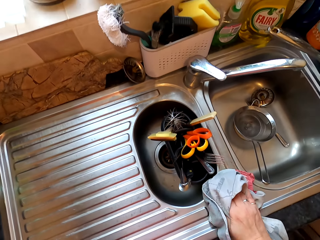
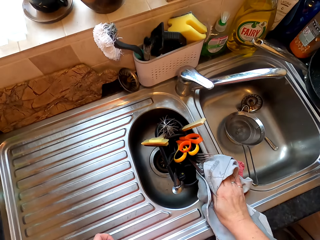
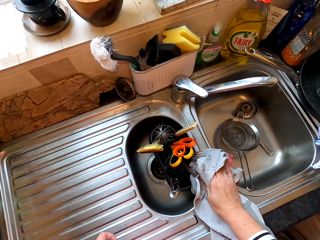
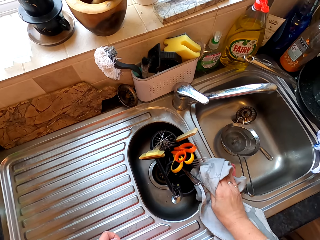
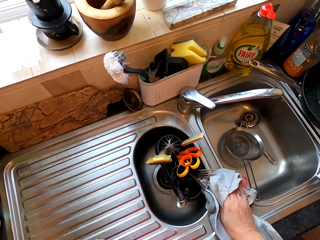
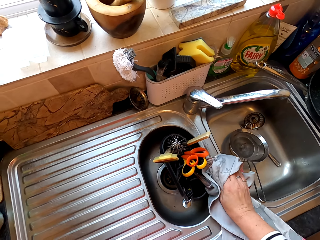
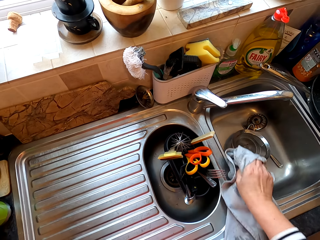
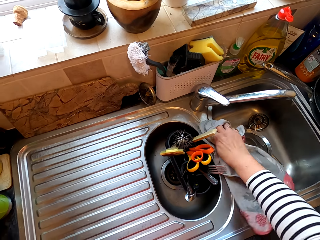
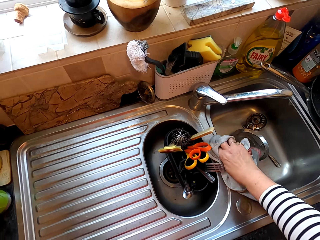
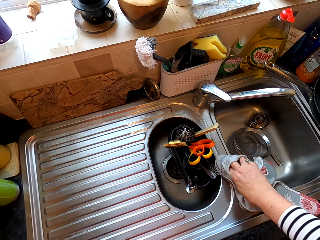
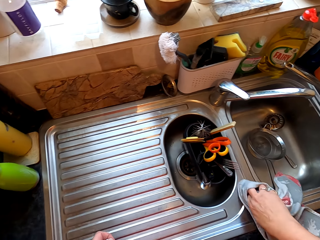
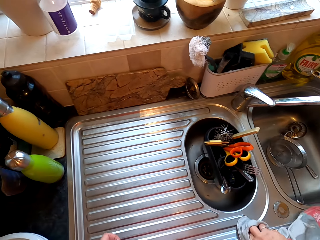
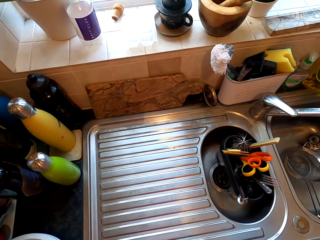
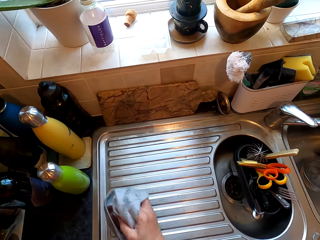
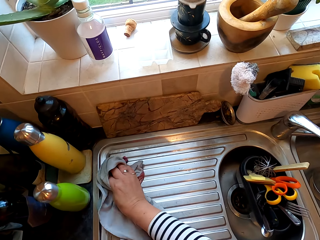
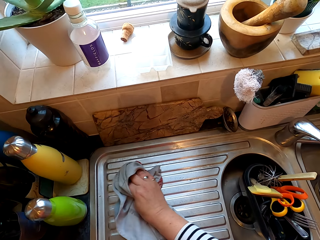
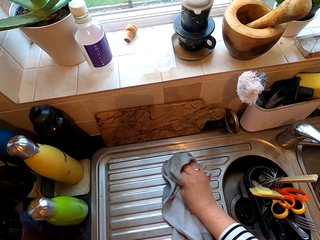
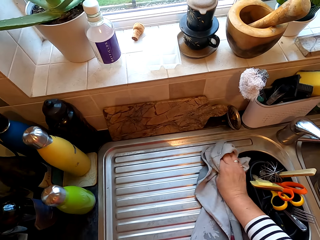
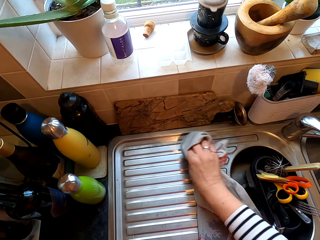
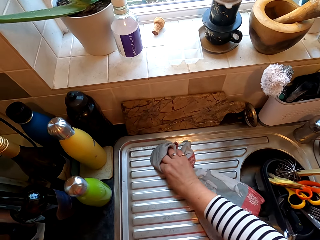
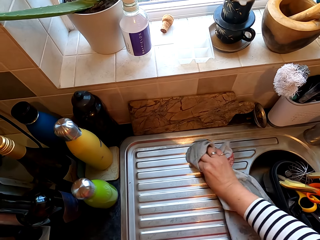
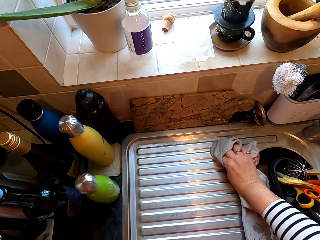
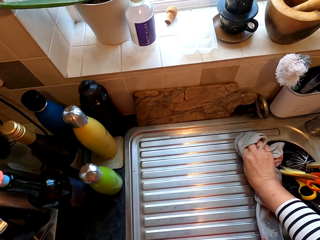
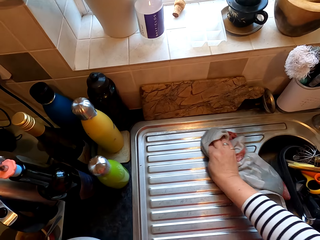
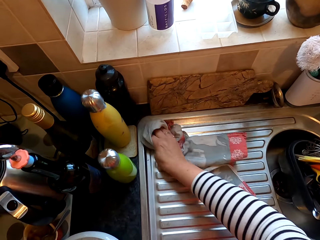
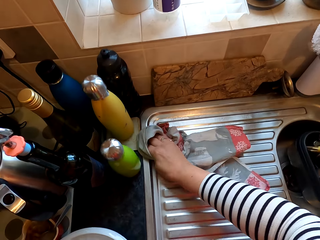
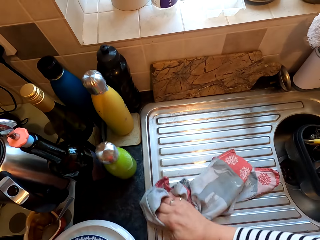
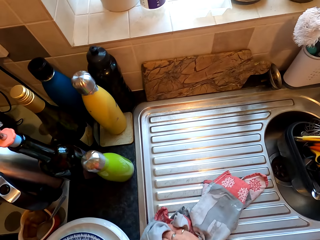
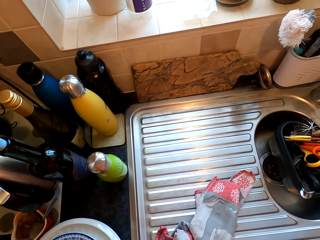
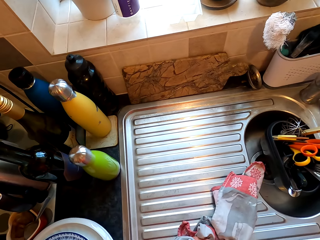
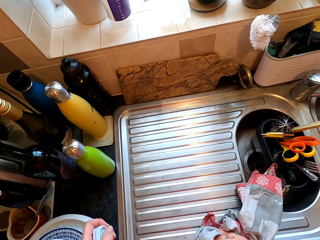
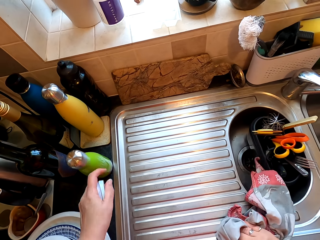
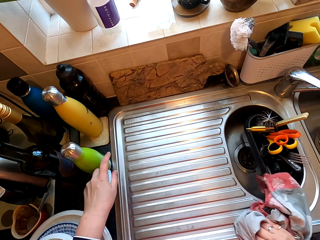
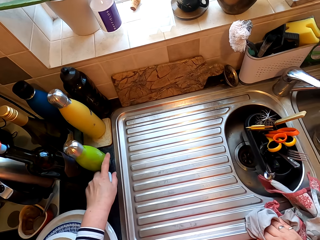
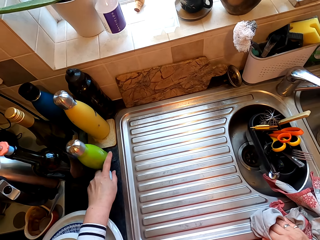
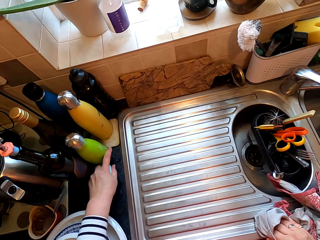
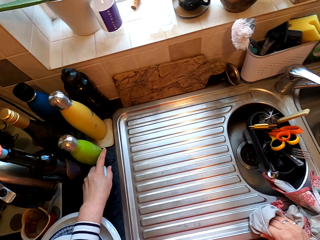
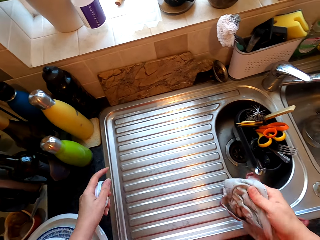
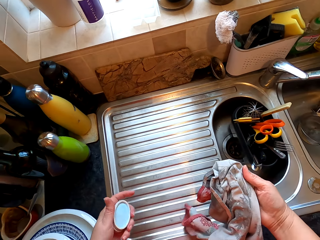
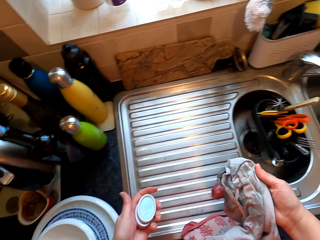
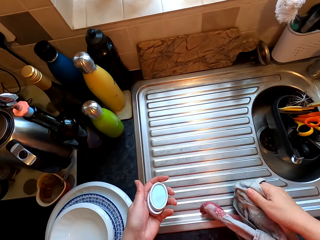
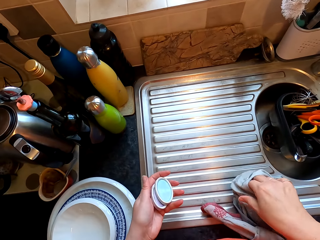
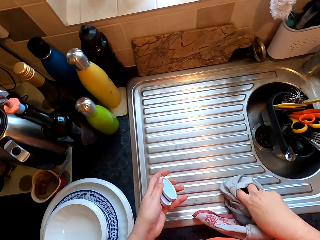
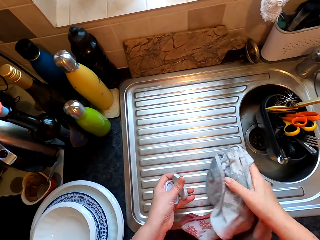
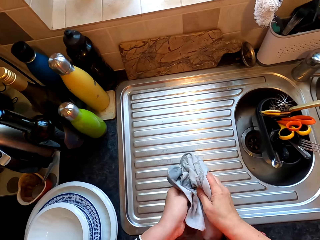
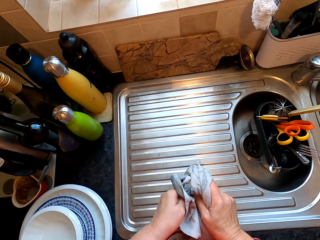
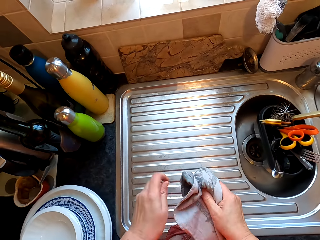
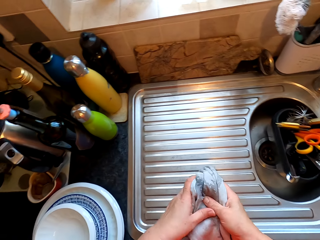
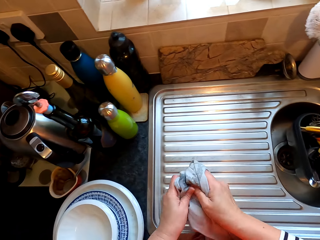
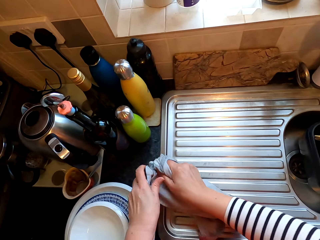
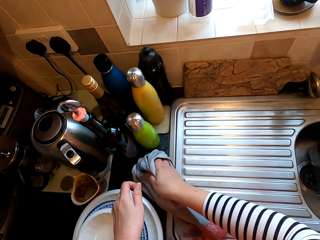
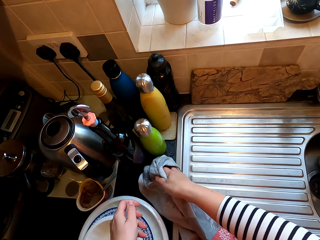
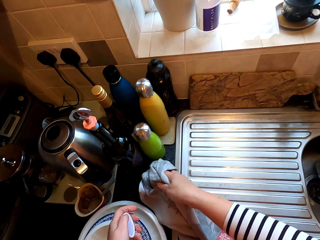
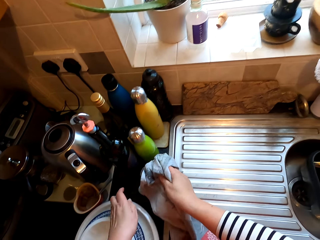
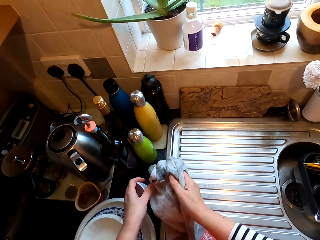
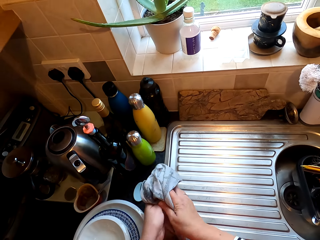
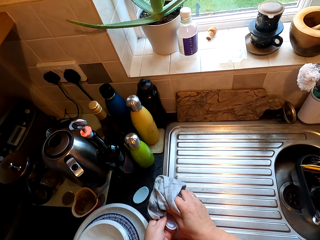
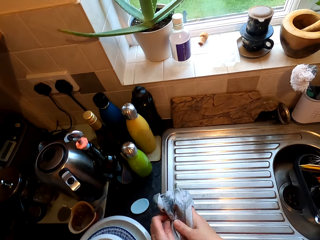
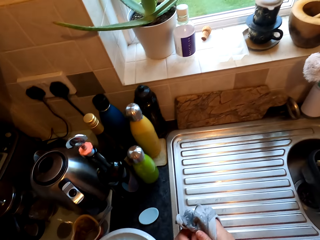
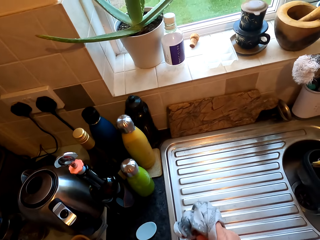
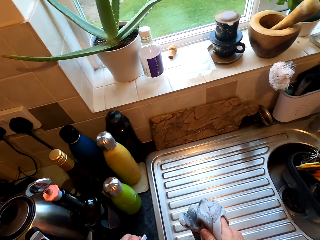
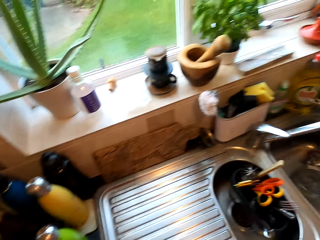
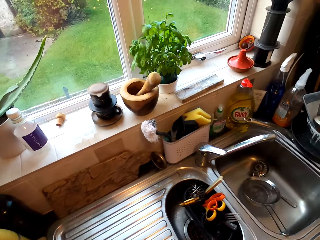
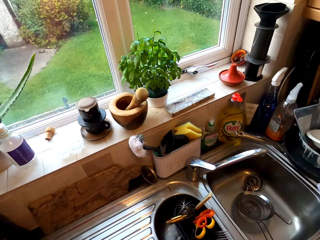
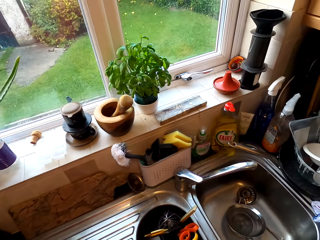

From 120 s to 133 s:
The camera wearer moves the bottle. They put the glass down. They clean something. They wipe an object with the cloth. They drop something.

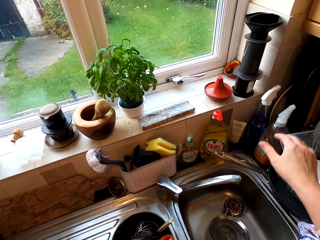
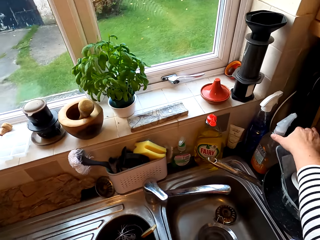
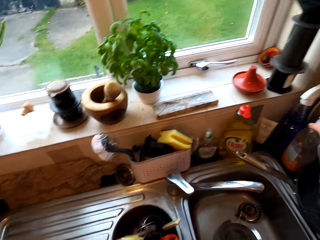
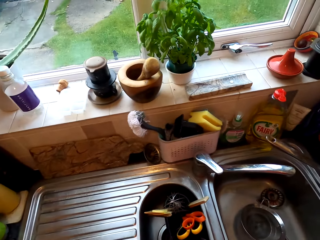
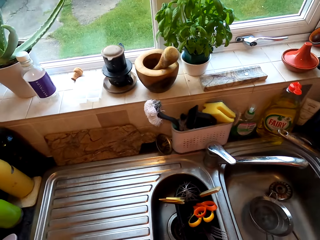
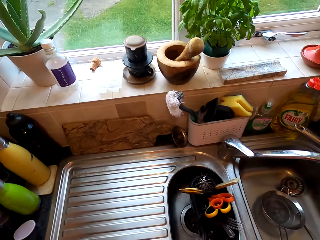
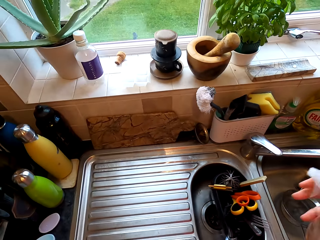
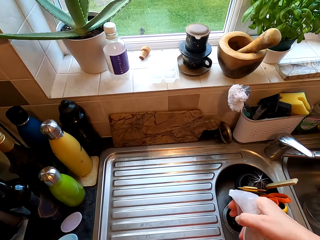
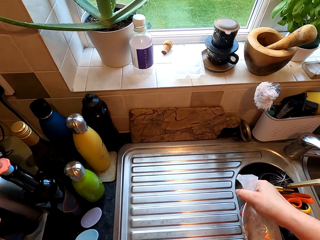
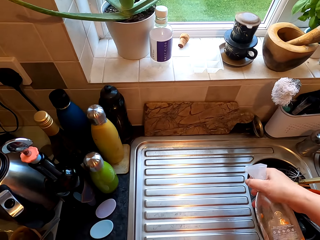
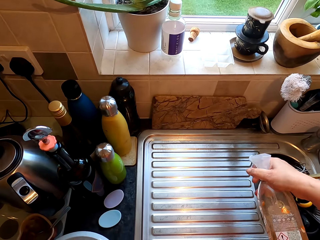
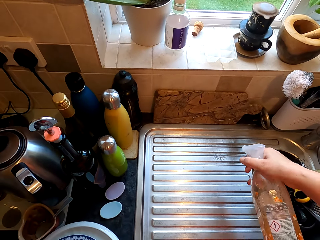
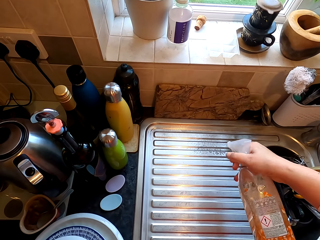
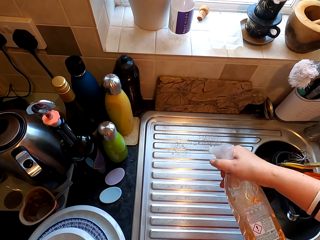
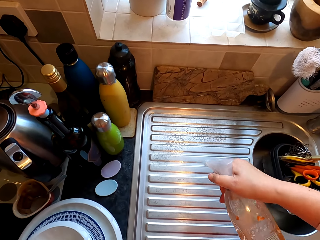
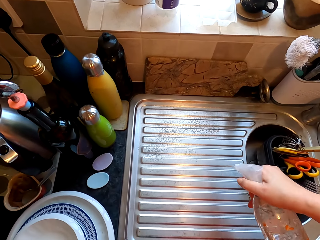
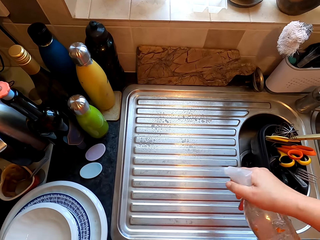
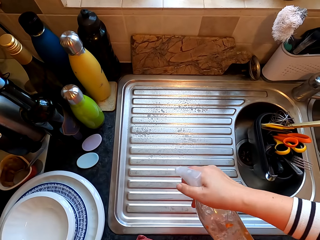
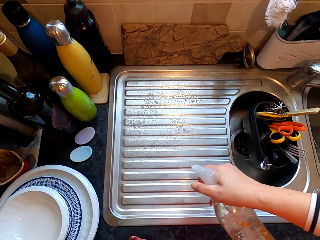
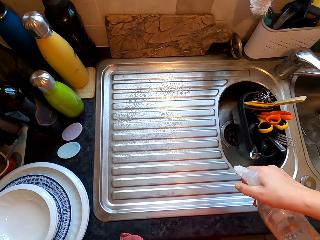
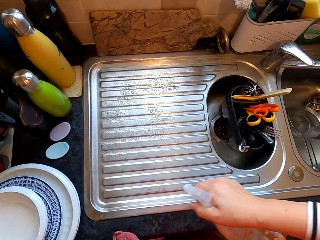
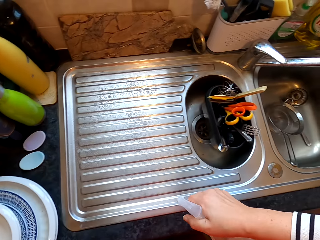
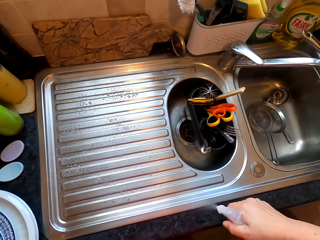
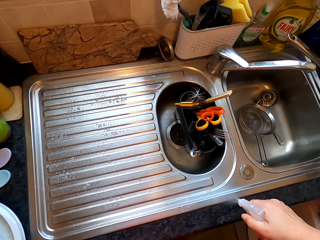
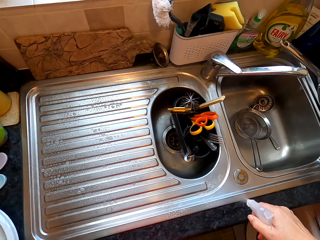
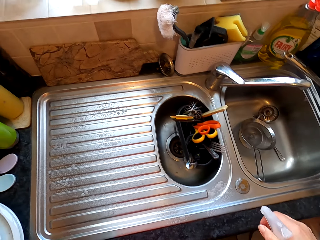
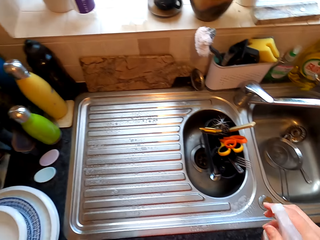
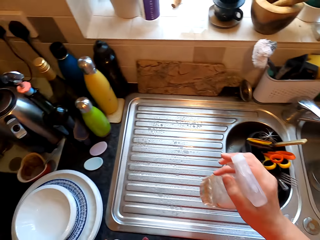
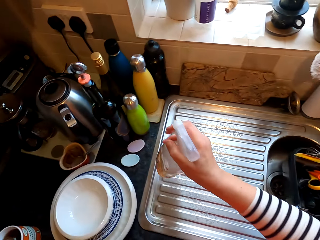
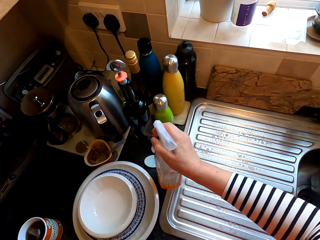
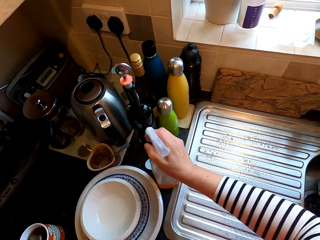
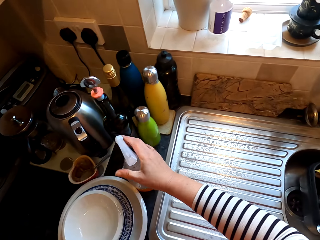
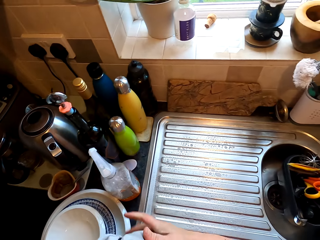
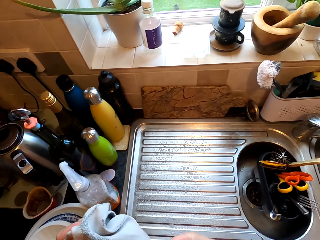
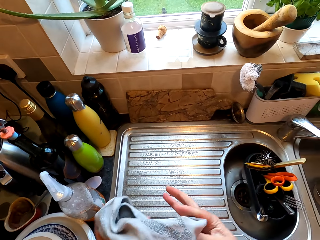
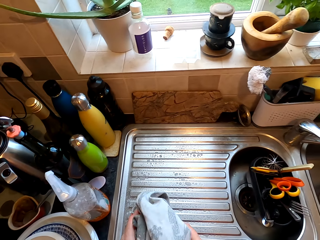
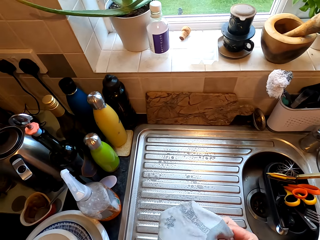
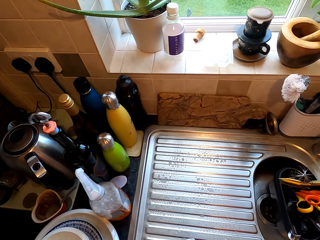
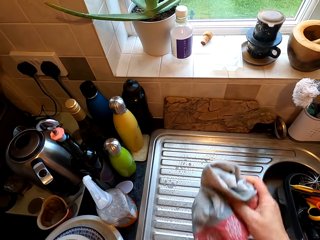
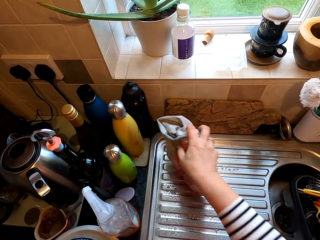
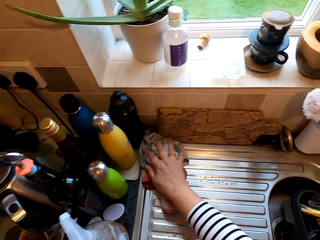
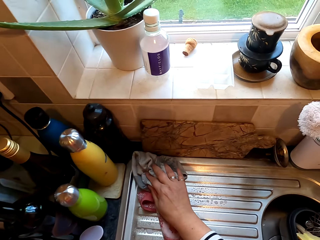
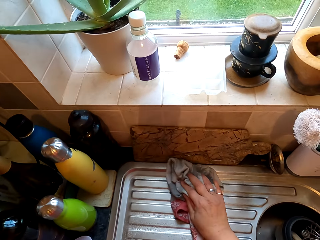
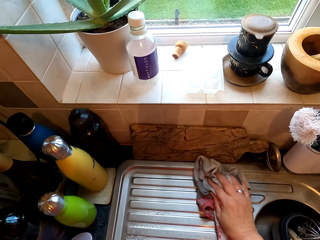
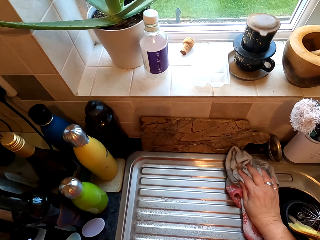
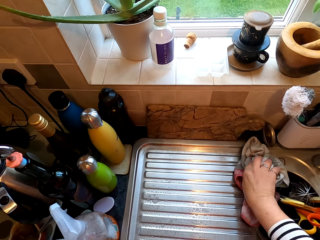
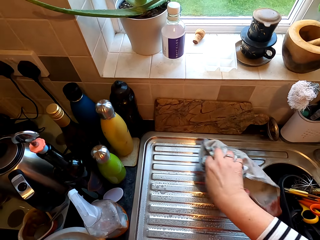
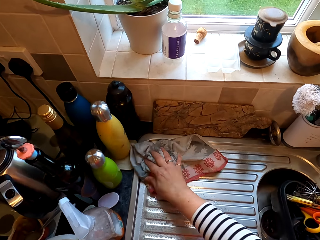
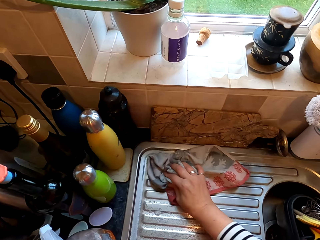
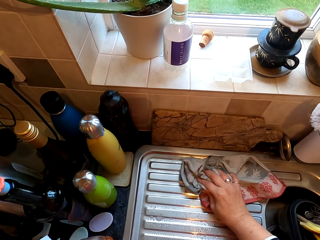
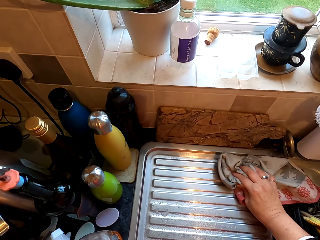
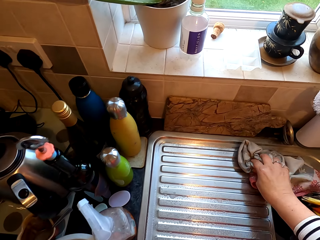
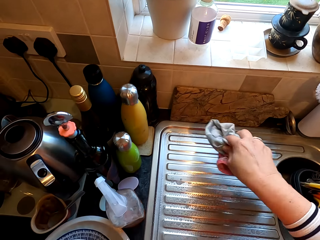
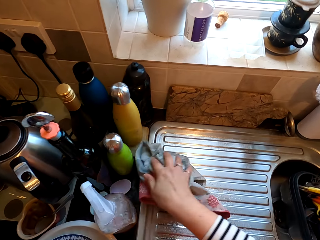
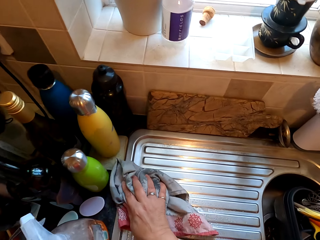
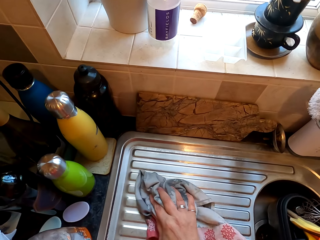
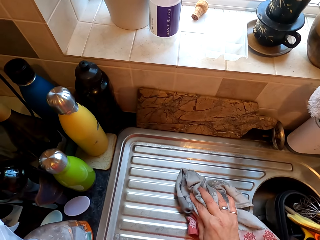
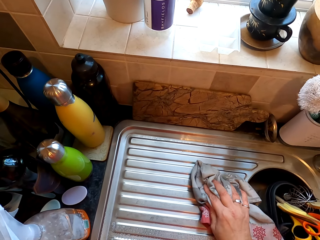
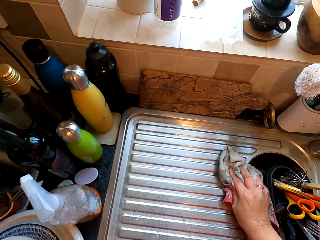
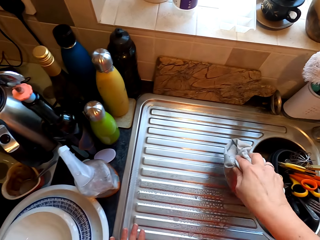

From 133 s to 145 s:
The camera wearer looks around. They pick the bottle of soap. They spray the soap on the sink surface. They put the bottle of soap down on the countertop. They wipe the sink surface with the cloth.
